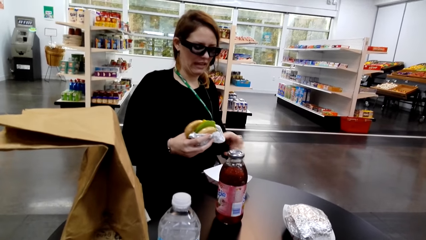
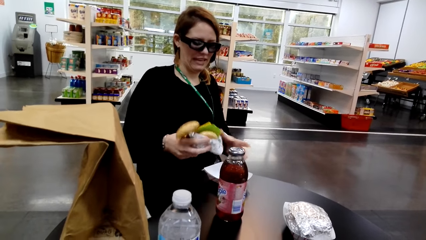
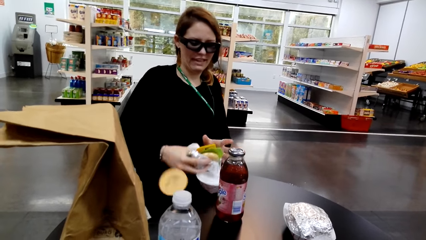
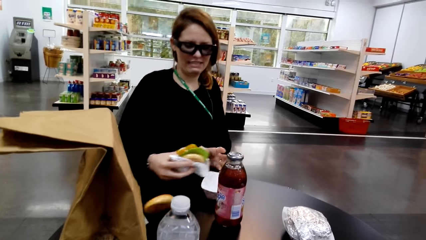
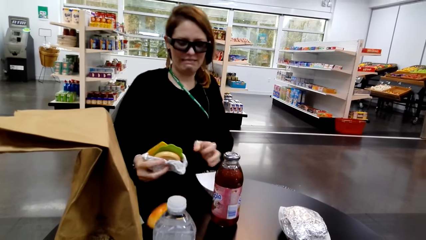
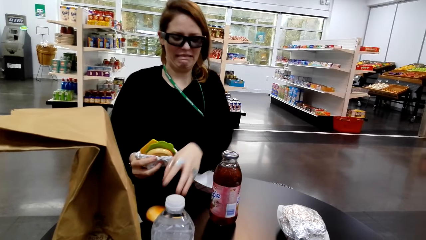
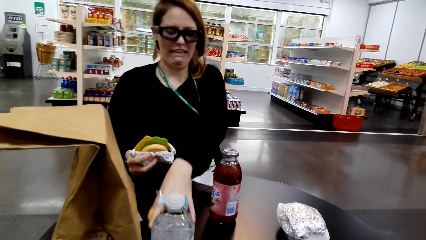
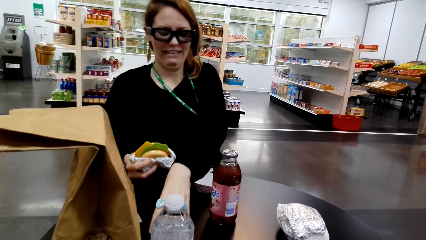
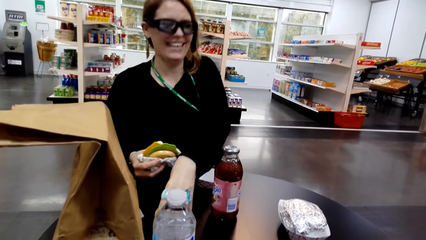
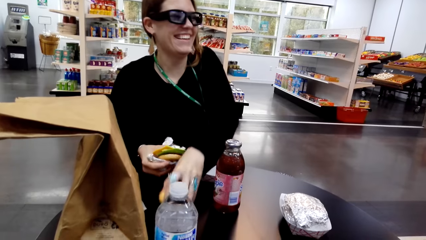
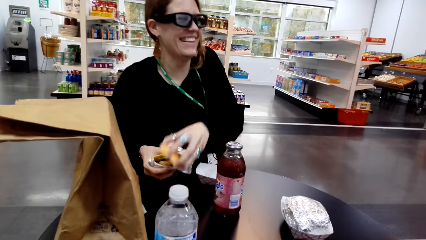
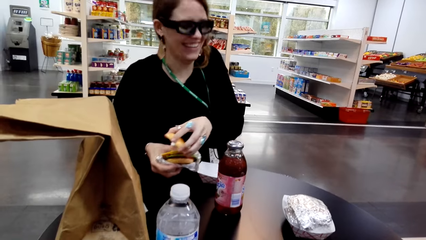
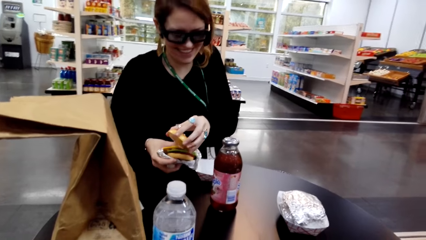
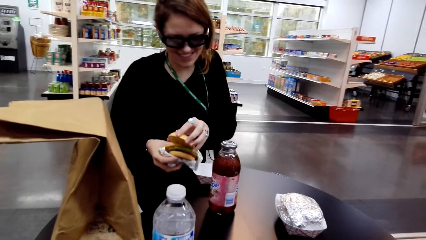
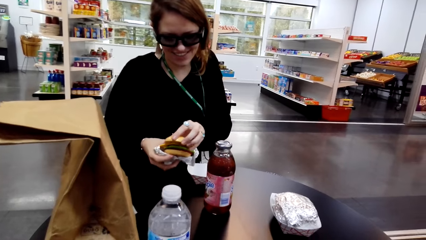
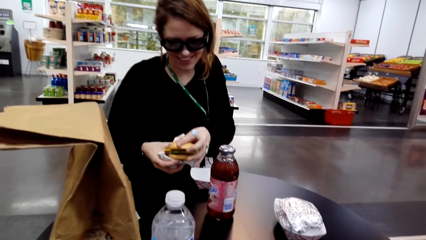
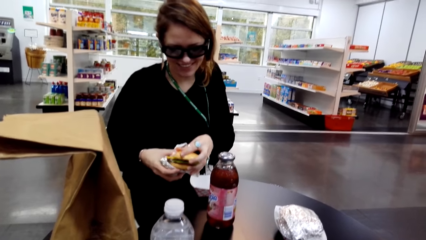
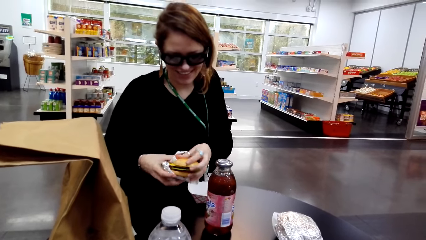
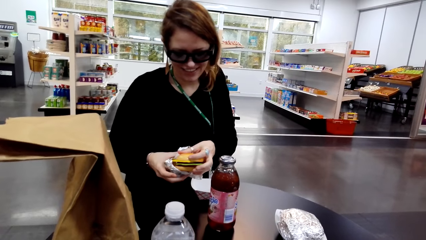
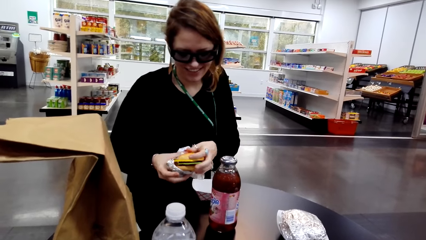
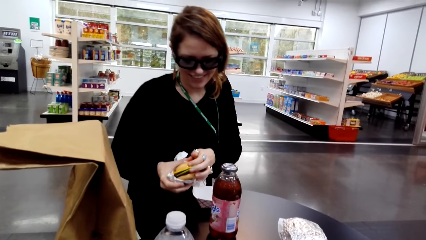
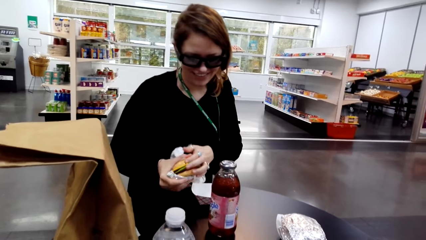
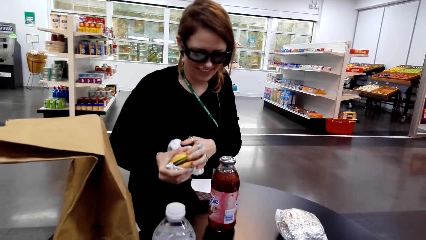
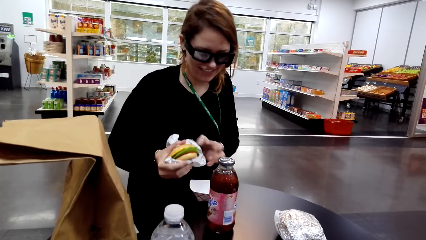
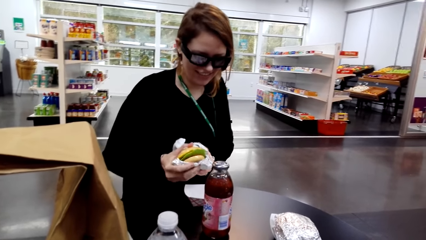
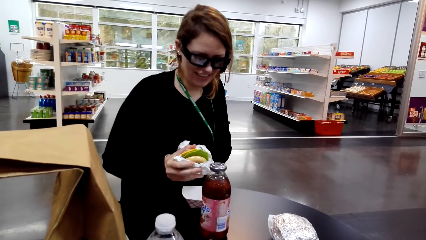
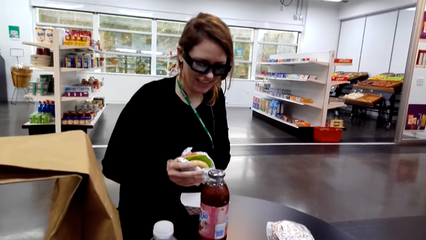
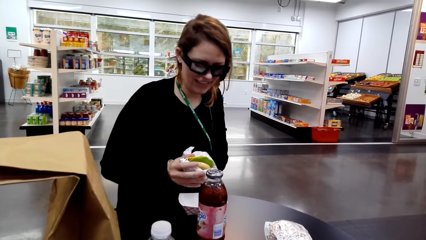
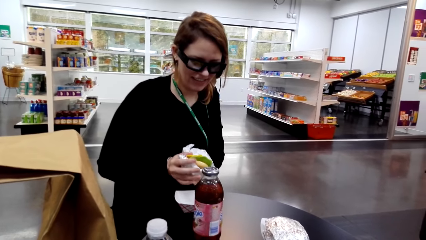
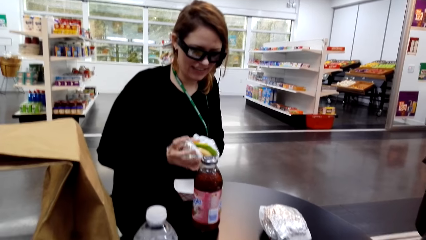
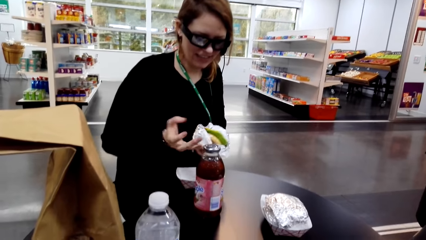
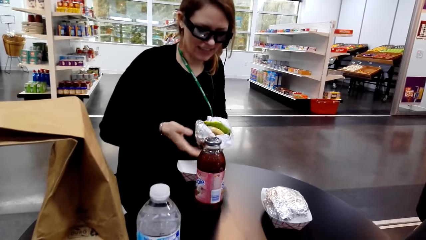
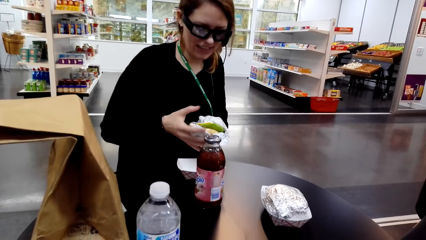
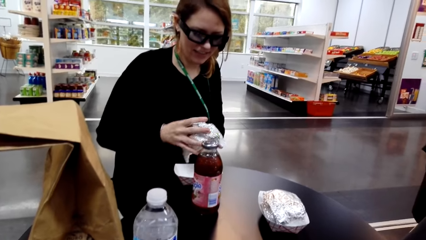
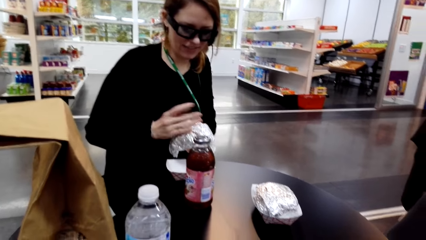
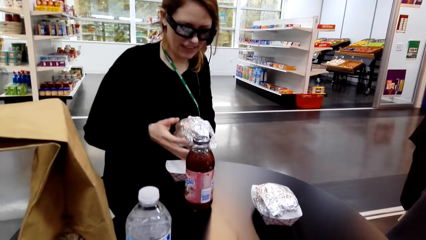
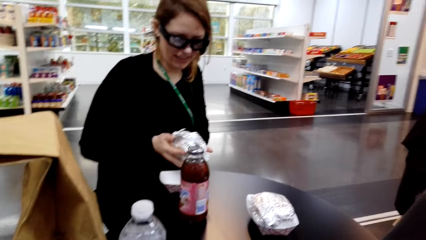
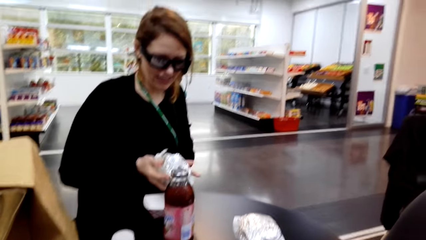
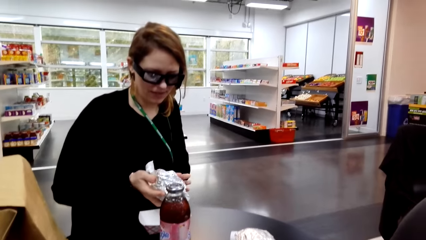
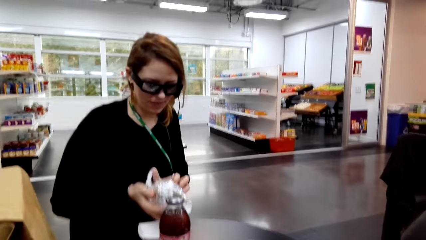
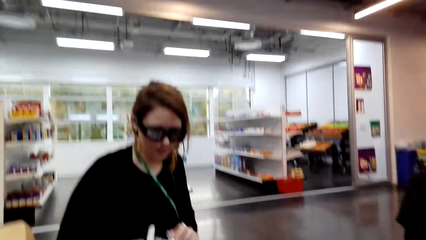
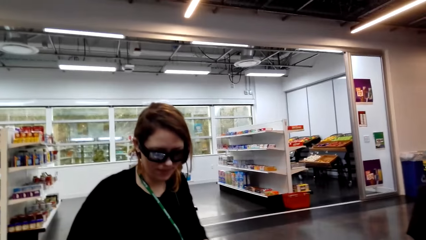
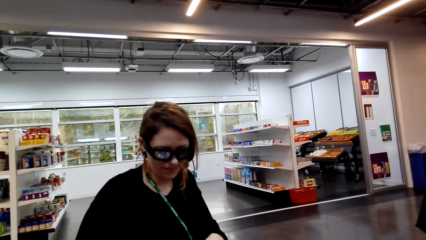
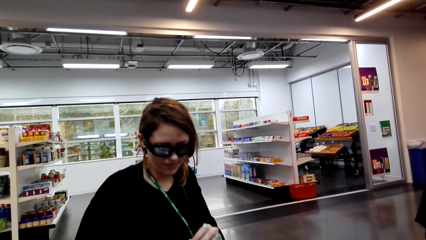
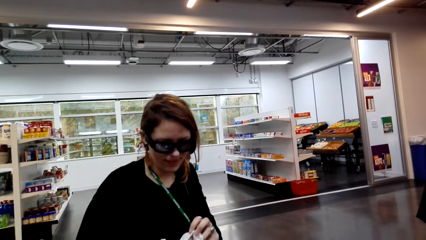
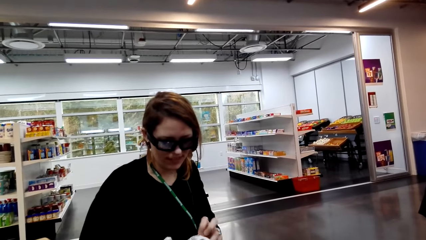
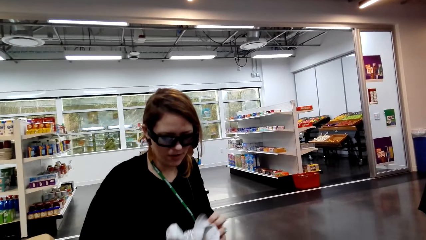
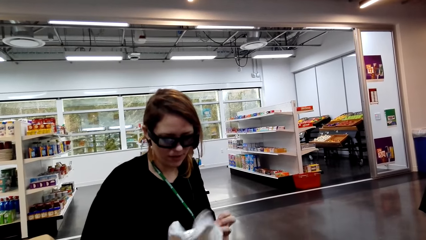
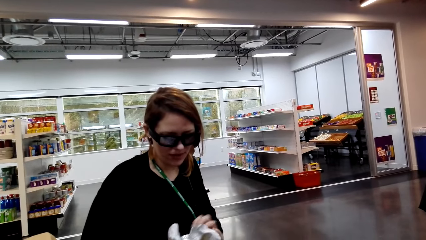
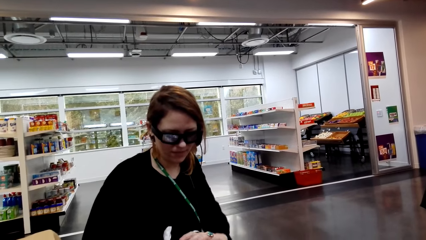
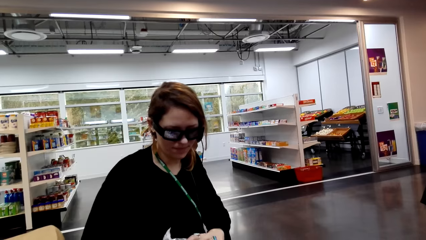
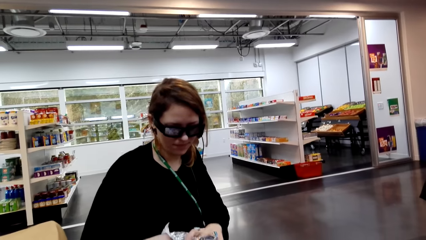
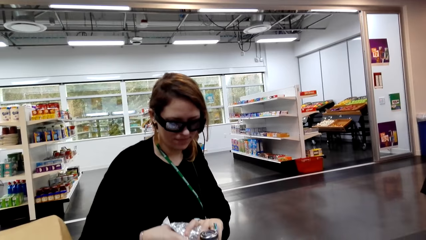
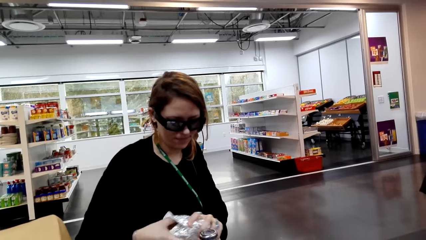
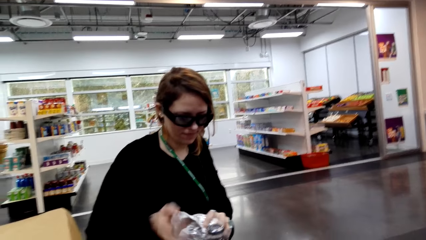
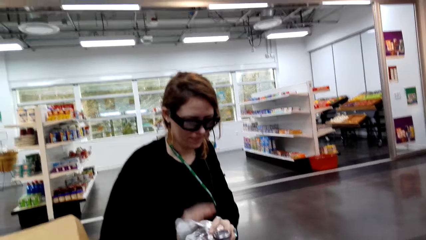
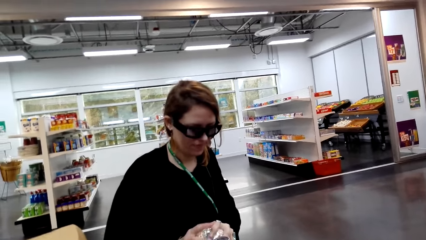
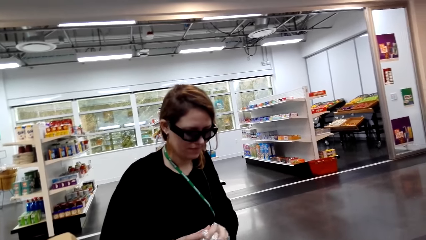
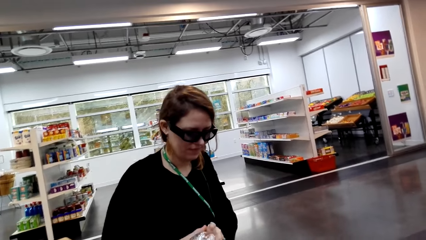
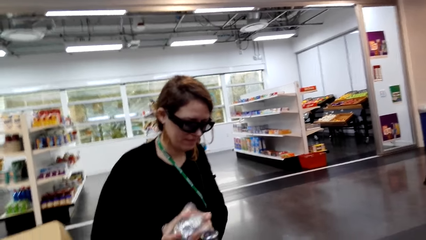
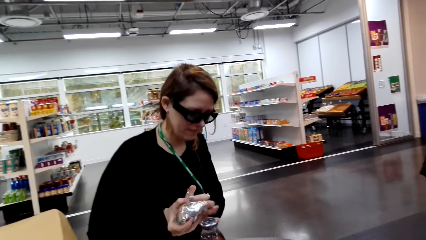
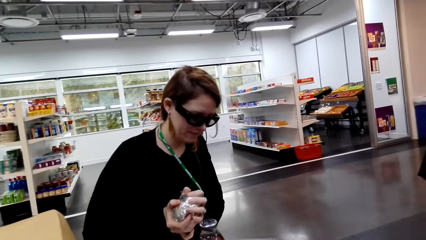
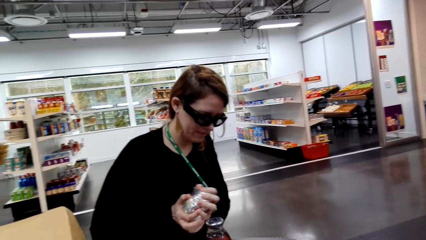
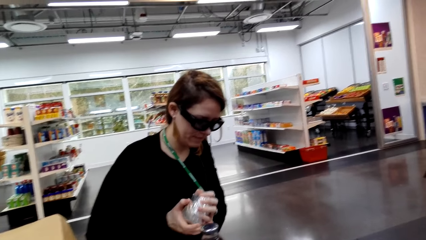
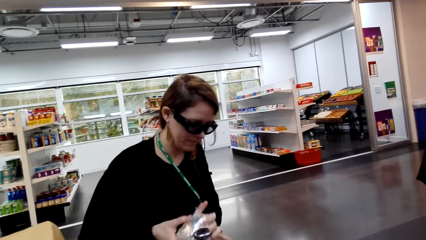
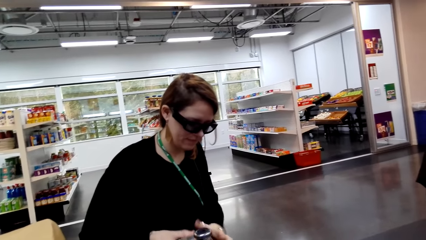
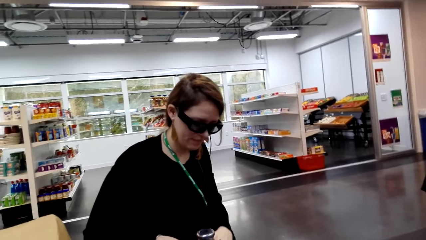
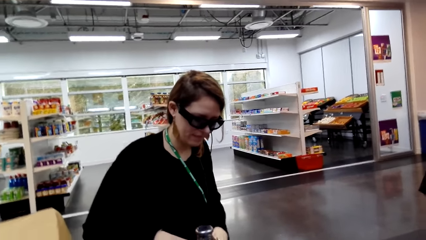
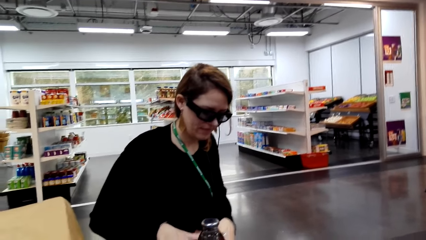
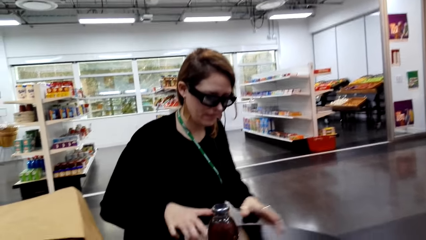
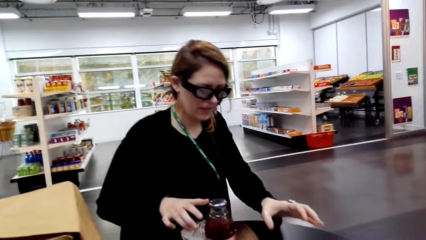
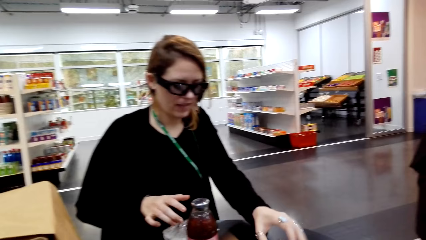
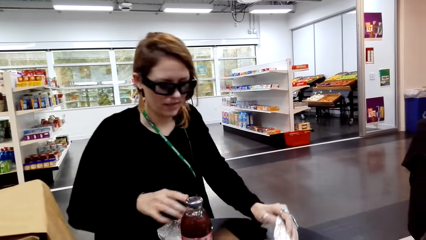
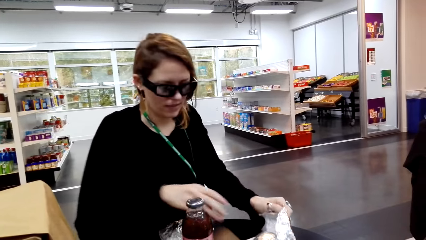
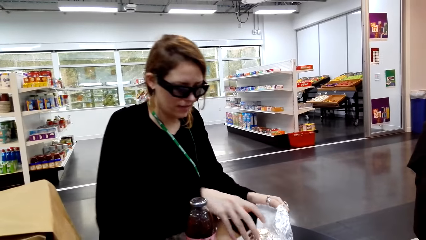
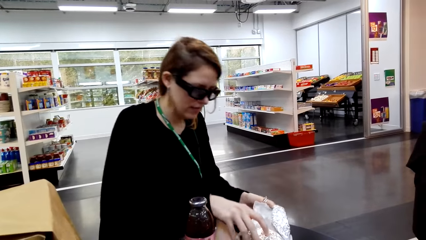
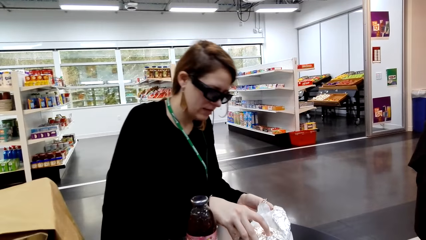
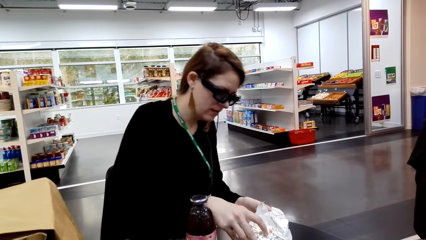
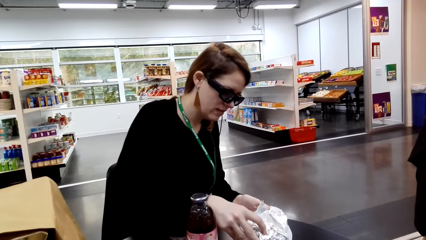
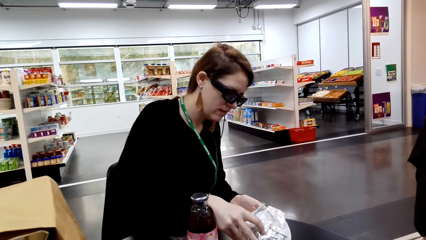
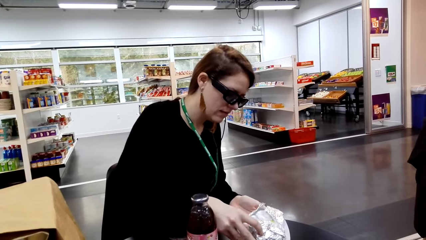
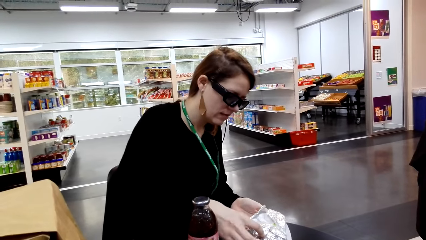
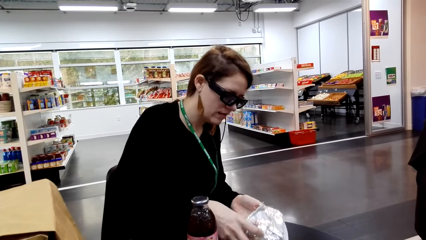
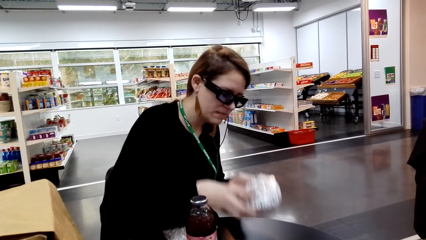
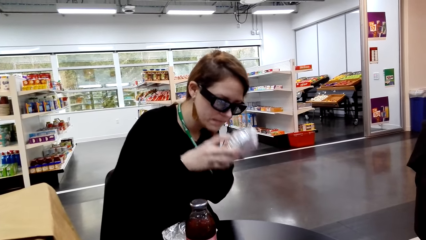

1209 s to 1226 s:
A lady drops some food on the table. The lady picks the food from the table. The camera wearer looks around a supermarket. The lady wraps a snack. The camera wearer looks around the supermarket. The lady wraps the snack and picks up the snack from the table.
